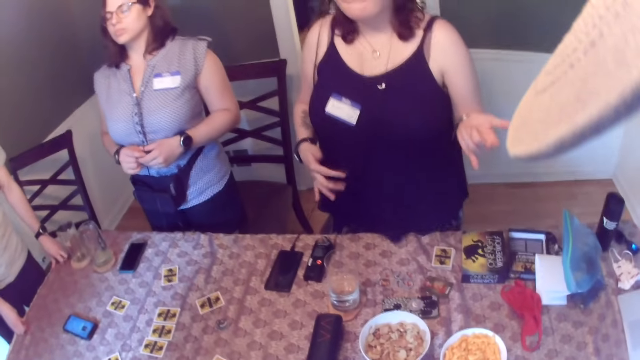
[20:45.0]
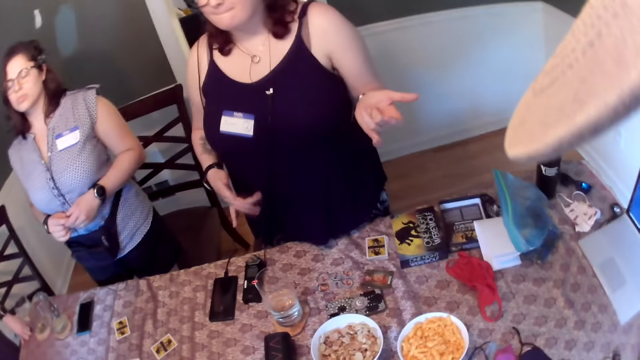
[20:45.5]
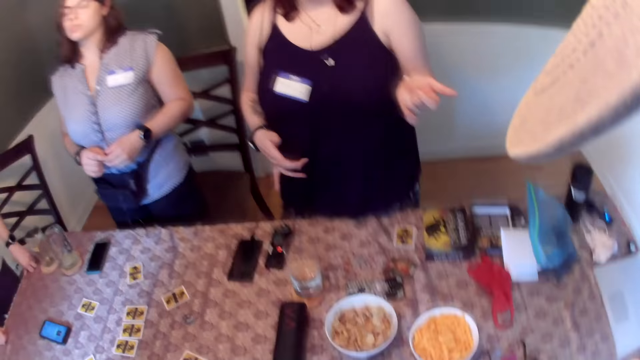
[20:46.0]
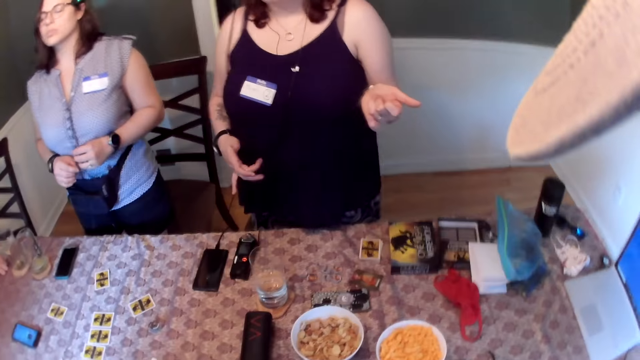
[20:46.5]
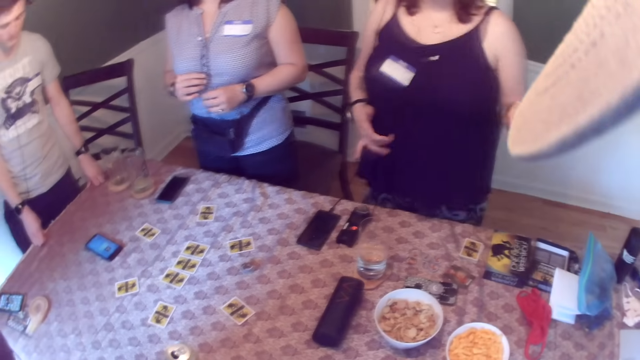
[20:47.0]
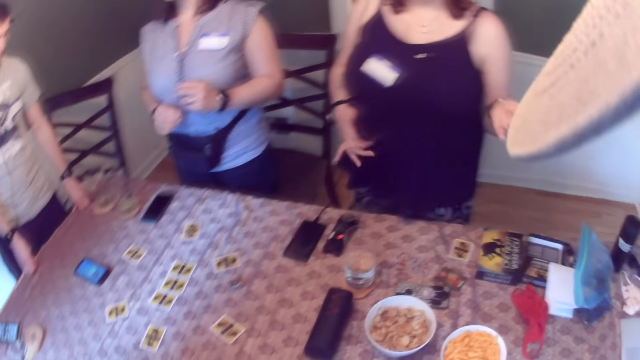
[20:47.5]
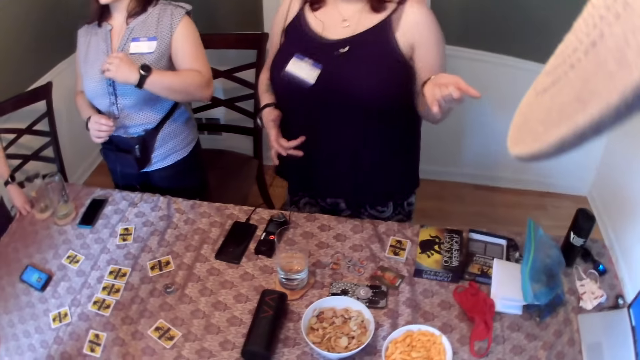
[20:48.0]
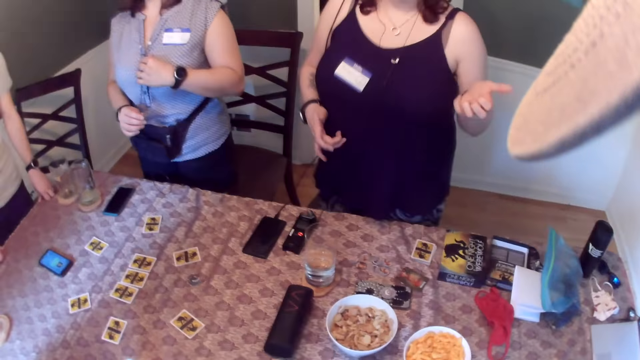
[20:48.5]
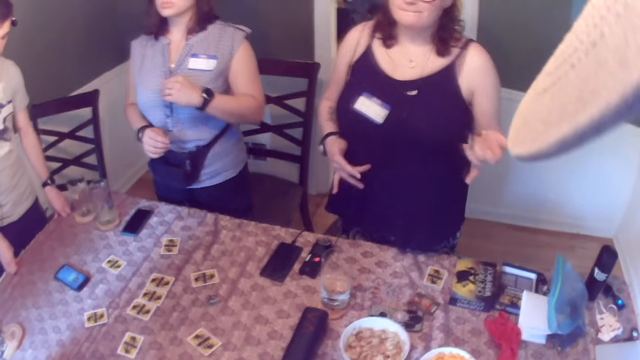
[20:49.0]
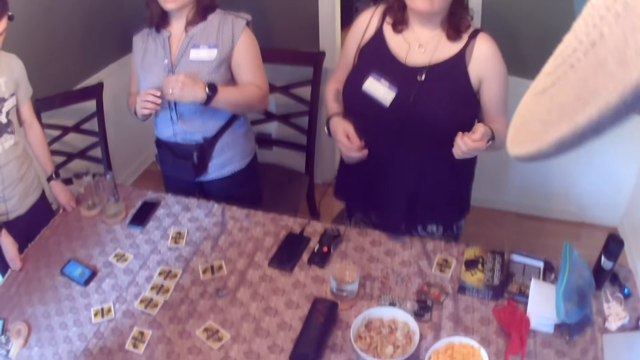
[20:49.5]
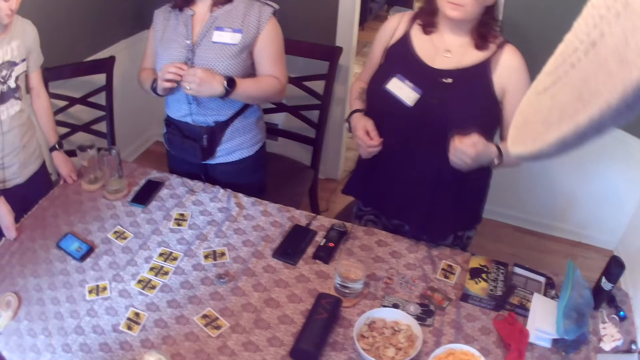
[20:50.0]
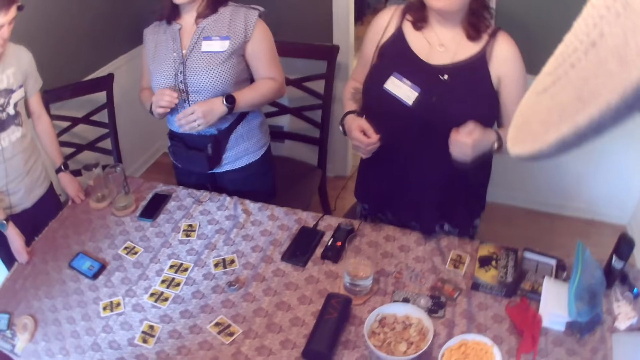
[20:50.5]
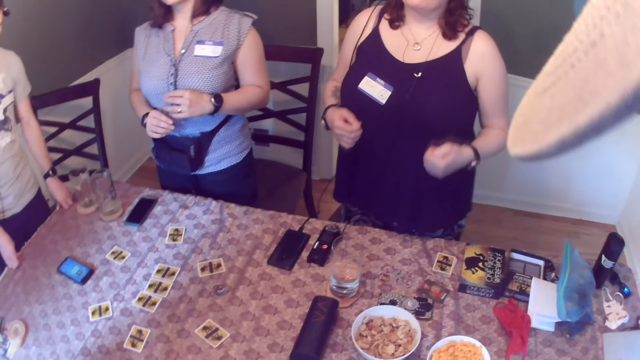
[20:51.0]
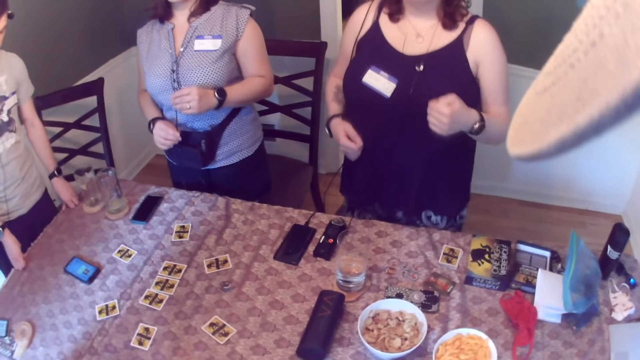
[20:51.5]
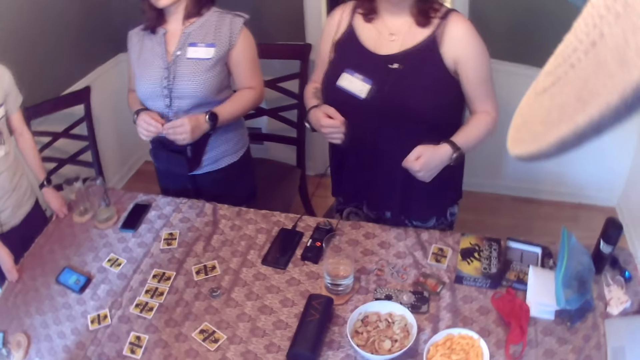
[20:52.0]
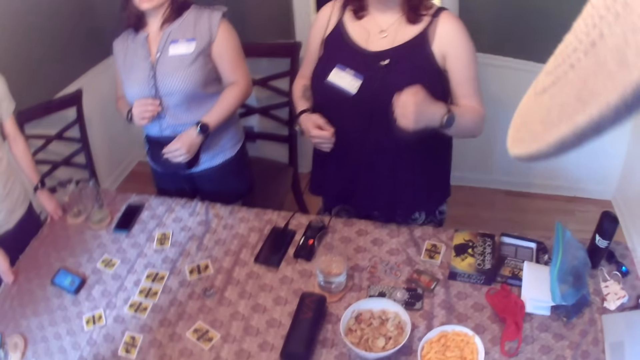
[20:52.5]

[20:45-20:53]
The camera wearer moves around.

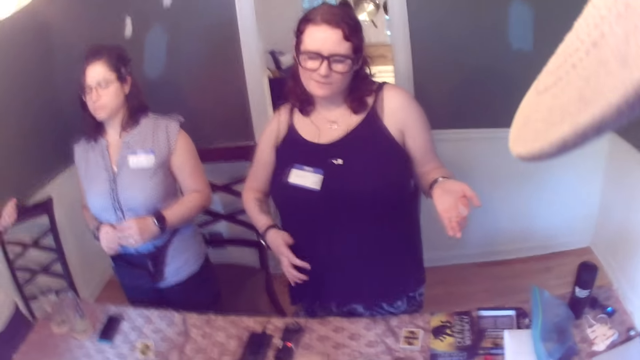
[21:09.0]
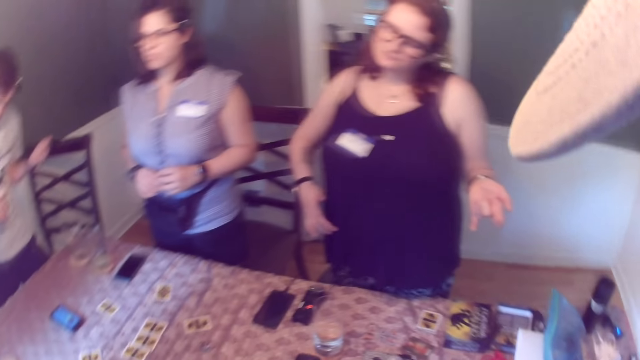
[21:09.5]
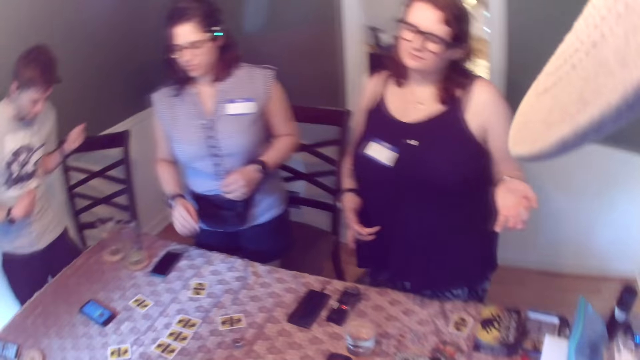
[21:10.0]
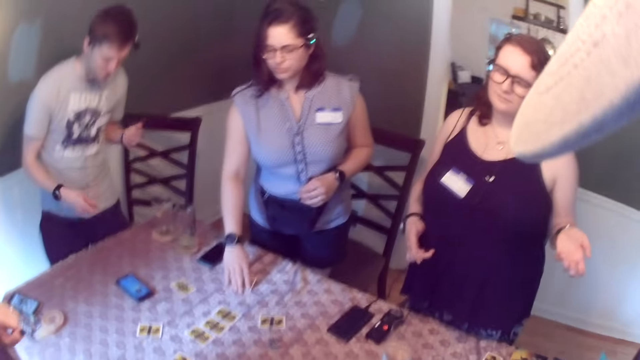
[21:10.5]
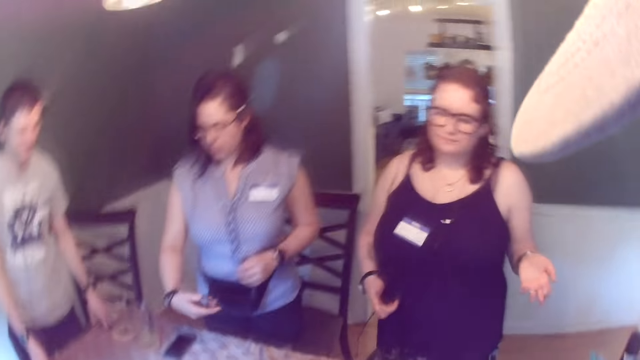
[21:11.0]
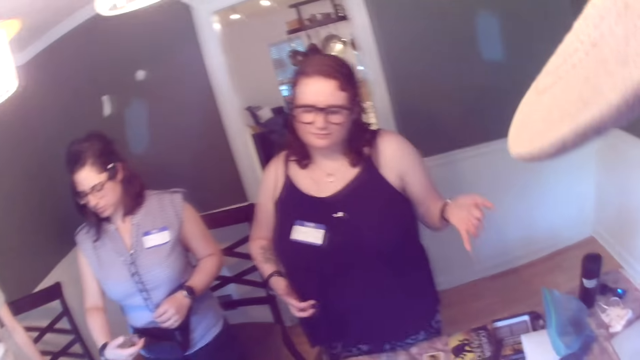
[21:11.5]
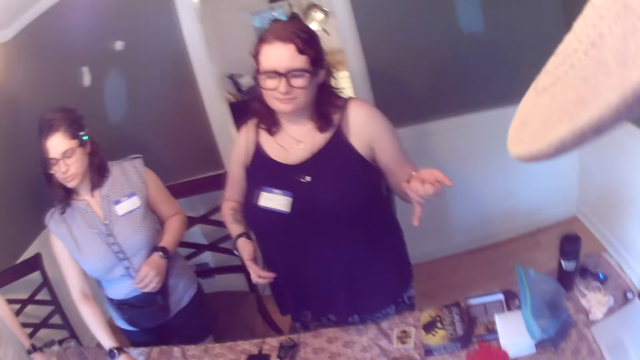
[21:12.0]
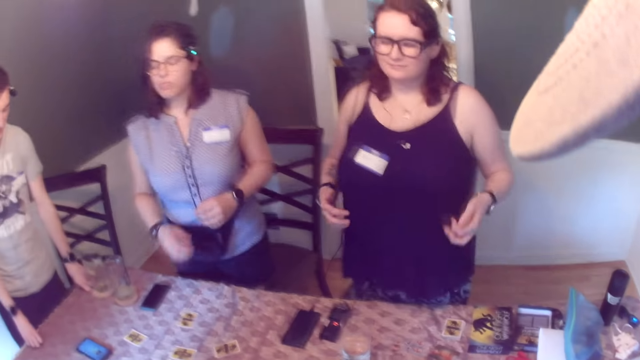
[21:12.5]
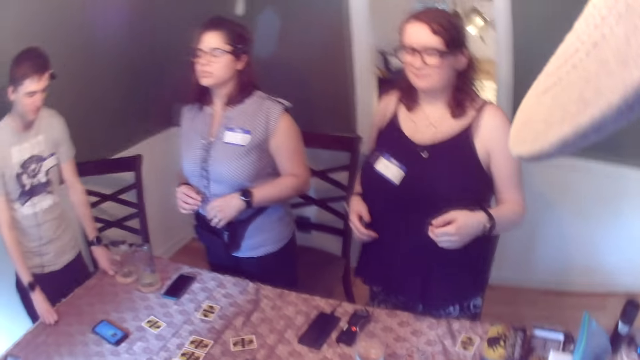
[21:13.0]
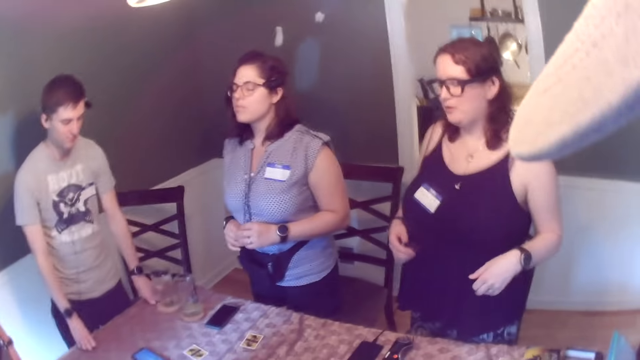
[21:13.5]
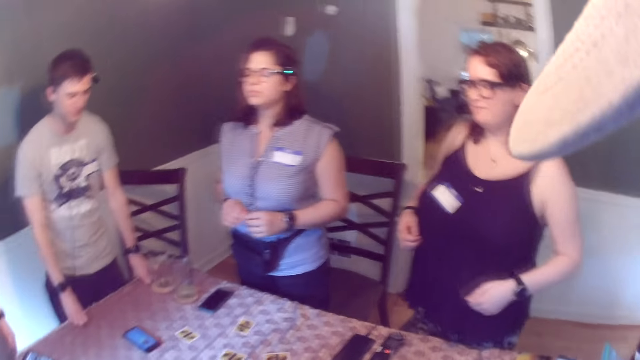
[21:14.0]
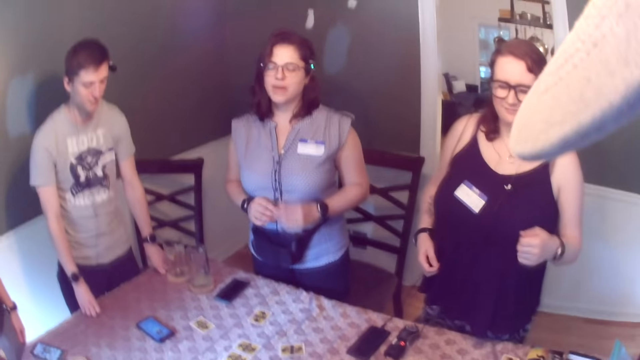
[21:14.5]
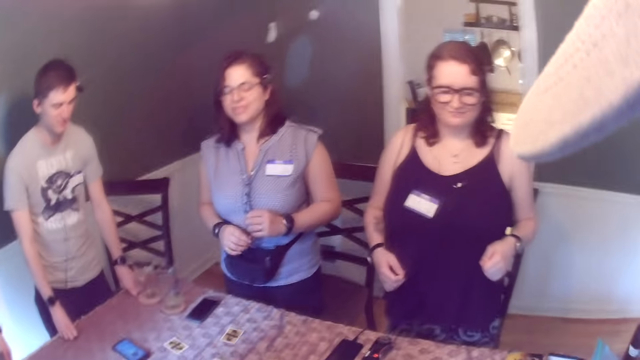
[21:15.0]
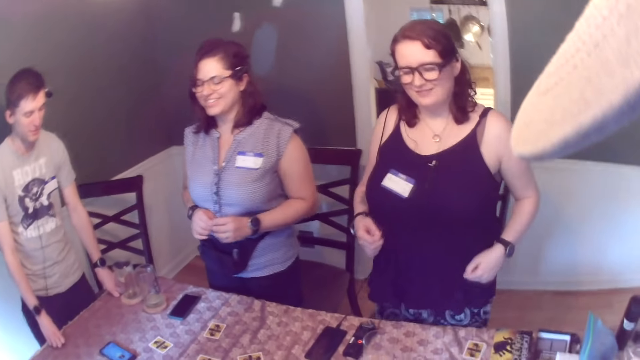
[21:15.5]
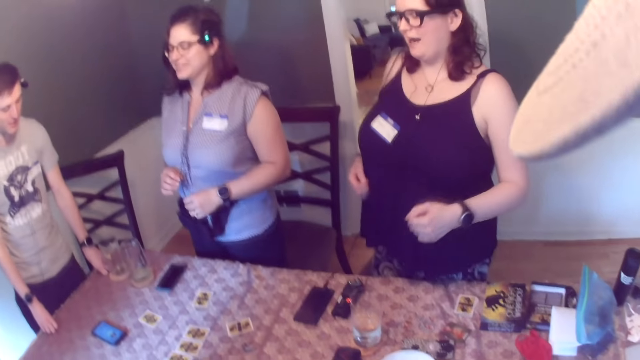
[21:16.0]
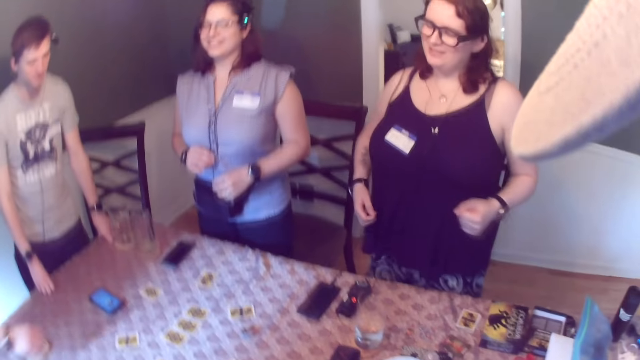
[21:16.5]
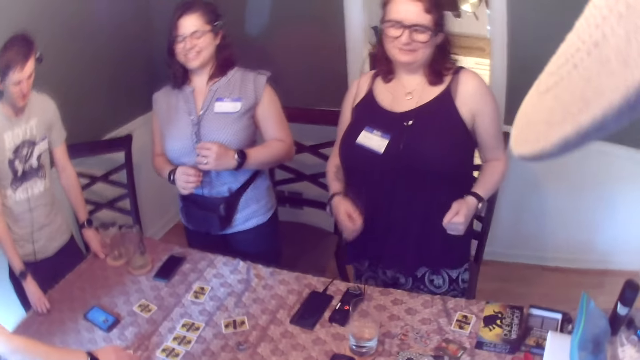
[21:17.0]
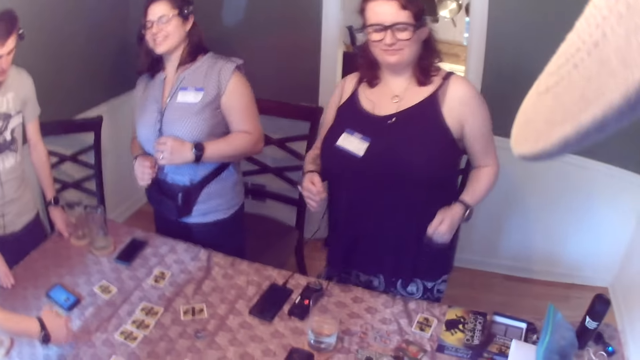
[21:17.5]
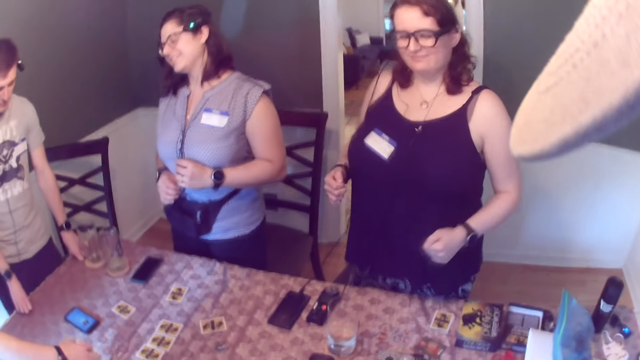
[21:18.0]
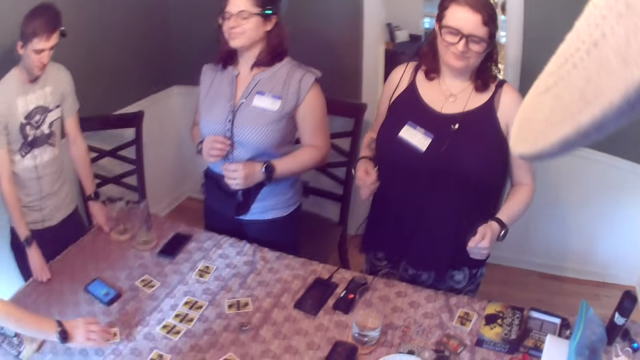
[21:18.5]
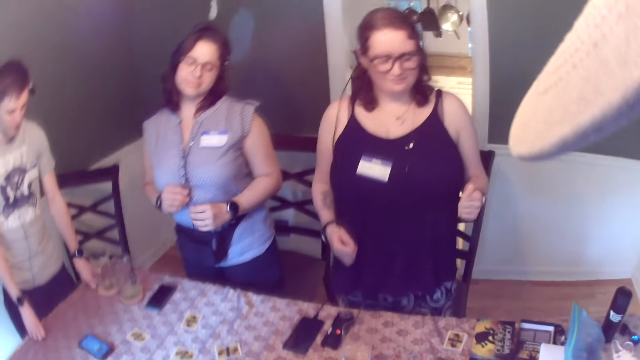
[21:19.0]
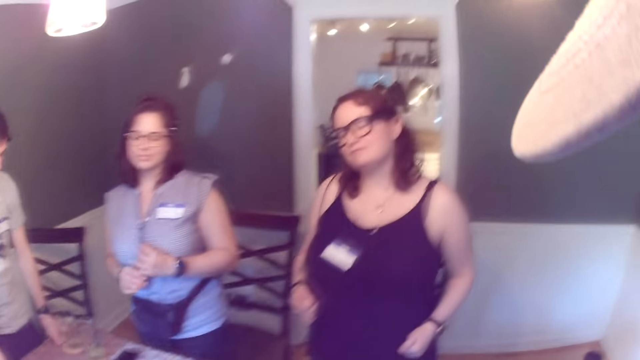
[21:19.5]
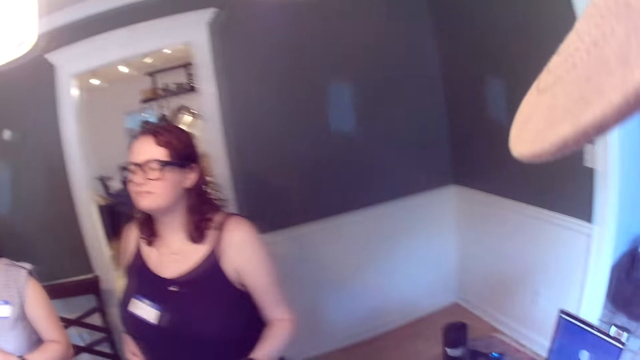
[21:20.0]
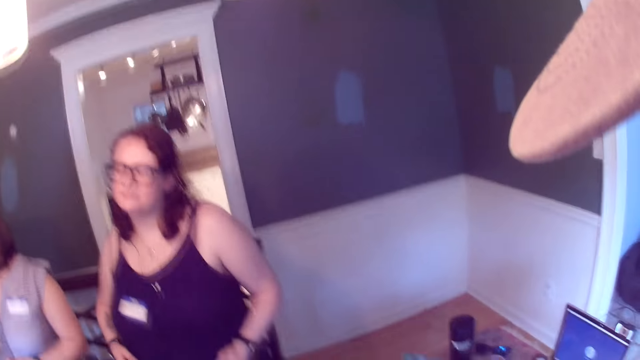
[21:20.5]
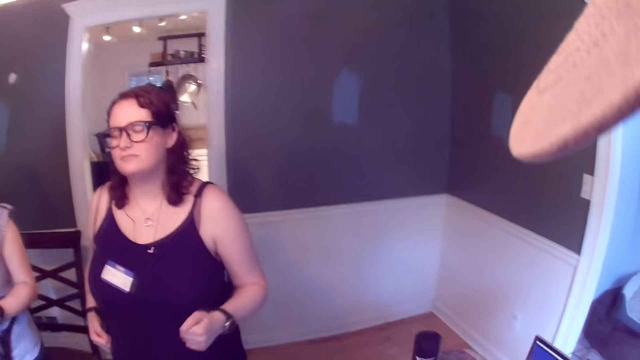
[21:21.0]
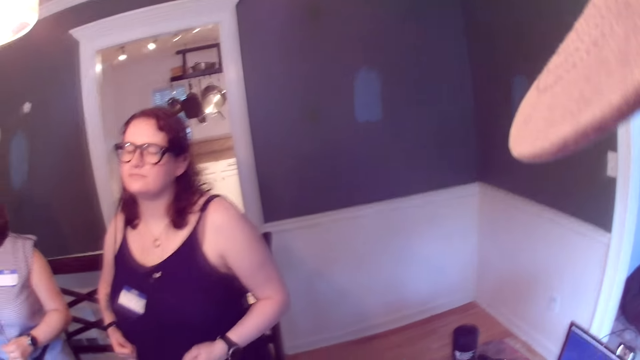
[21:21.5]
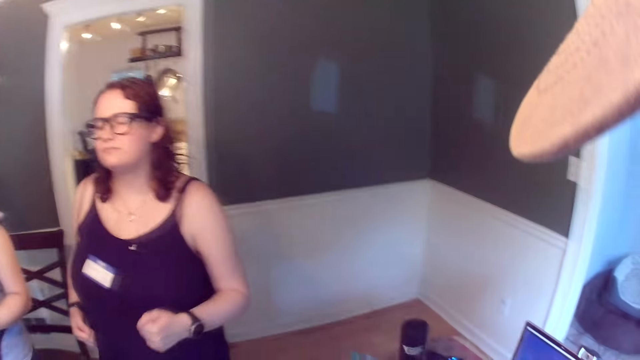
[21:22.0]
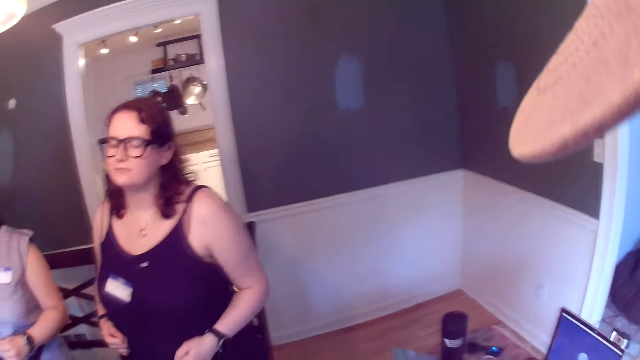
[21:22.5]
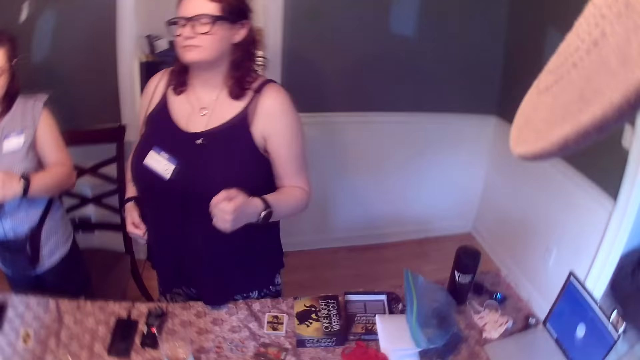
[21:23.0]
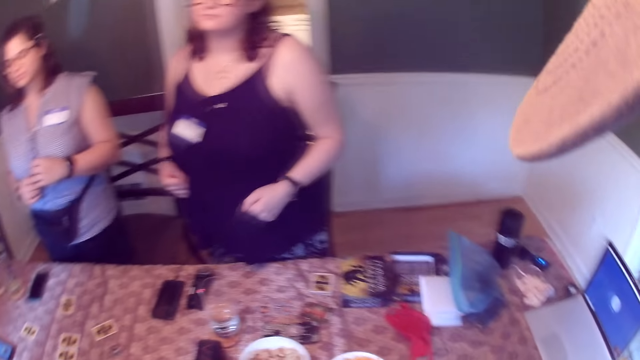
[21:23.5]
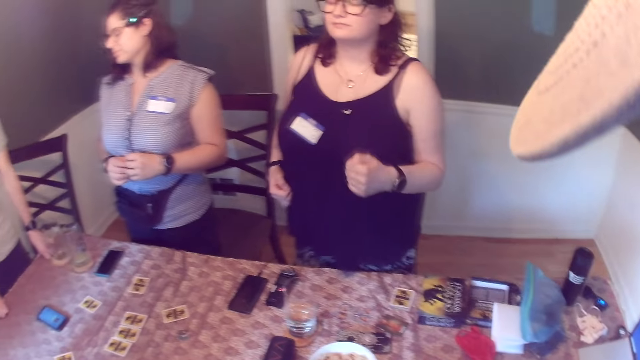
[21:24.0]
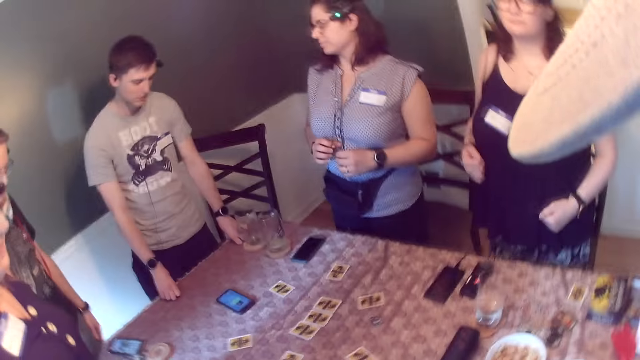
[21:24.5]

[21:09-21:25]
The woman picks up a card from the table with her right hand. The man places both hands on the table. The woman drops the card in her right hand on the table. The woman dances to the sound. Another man picks up a card from the table with his right hand. The other man drops the card in his right hand on the table.
